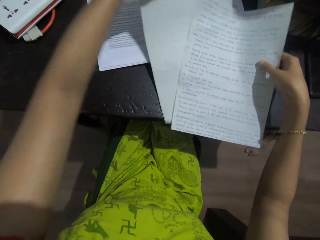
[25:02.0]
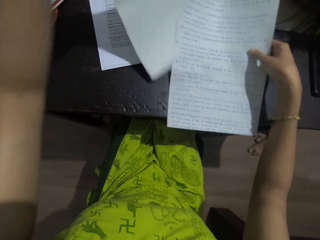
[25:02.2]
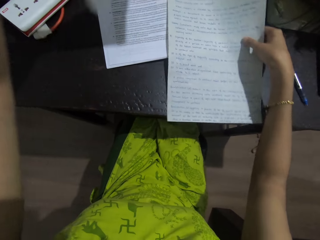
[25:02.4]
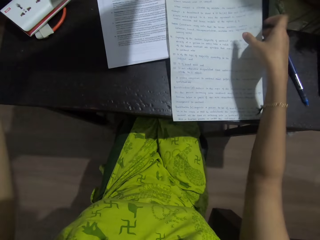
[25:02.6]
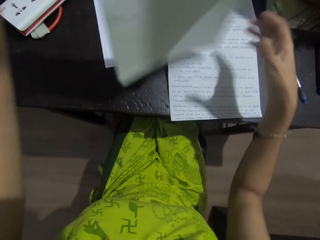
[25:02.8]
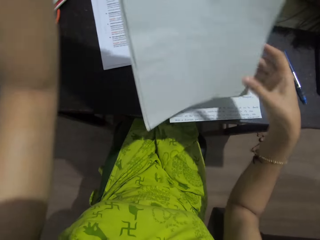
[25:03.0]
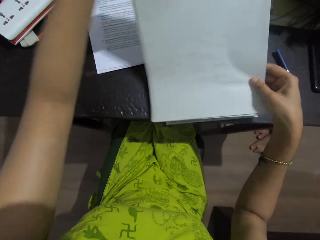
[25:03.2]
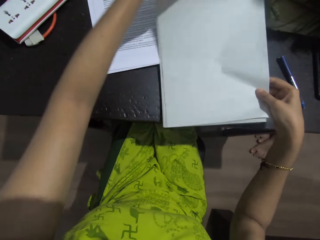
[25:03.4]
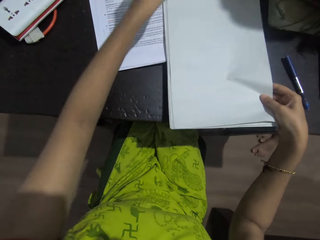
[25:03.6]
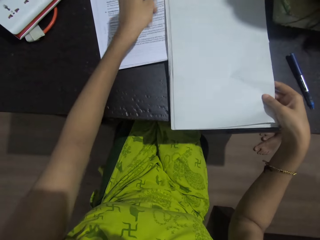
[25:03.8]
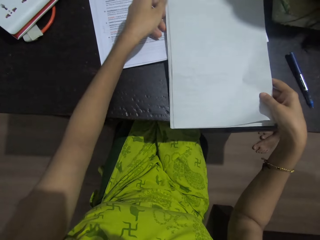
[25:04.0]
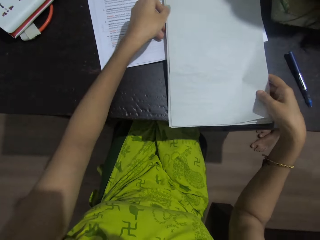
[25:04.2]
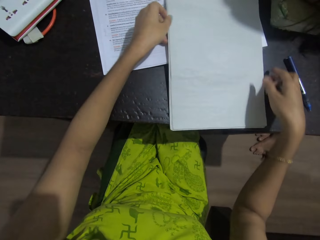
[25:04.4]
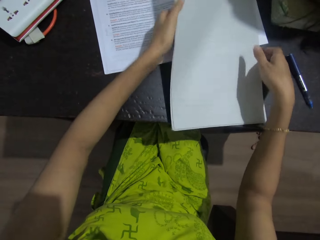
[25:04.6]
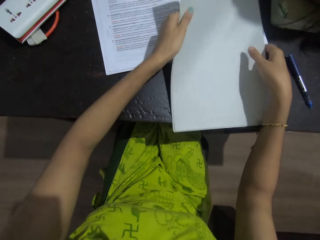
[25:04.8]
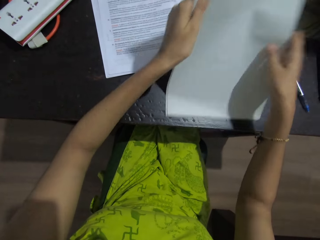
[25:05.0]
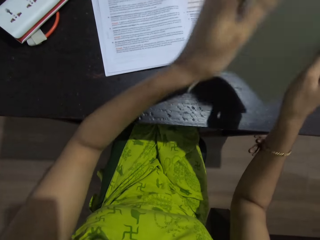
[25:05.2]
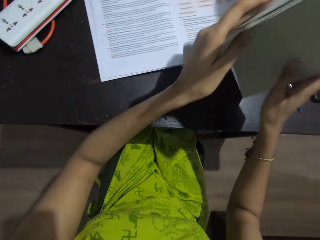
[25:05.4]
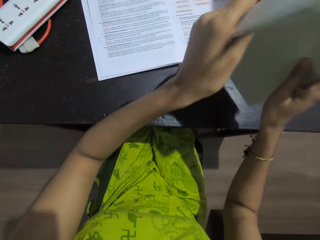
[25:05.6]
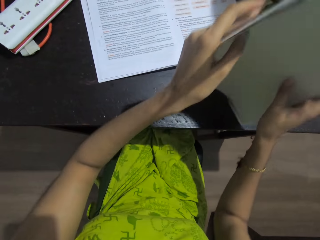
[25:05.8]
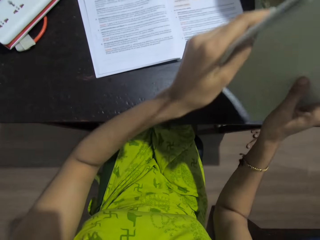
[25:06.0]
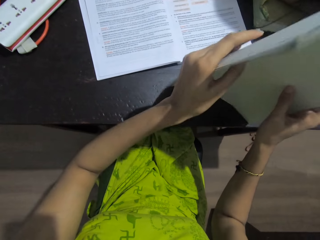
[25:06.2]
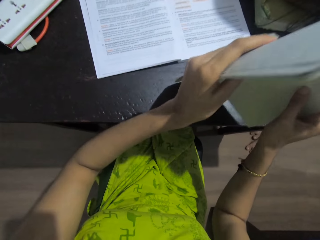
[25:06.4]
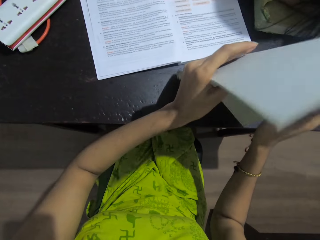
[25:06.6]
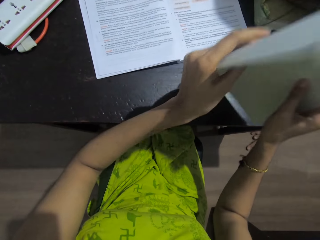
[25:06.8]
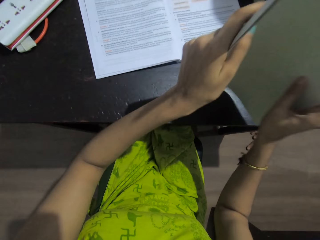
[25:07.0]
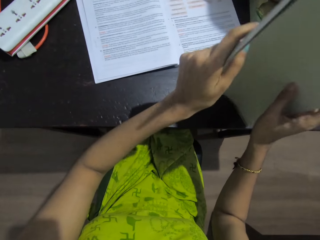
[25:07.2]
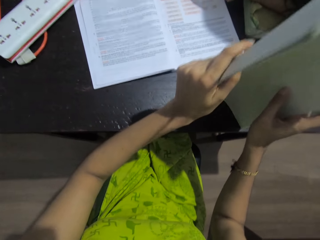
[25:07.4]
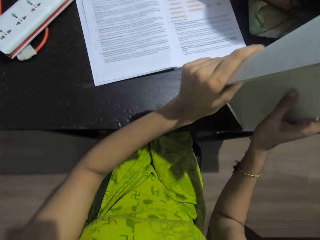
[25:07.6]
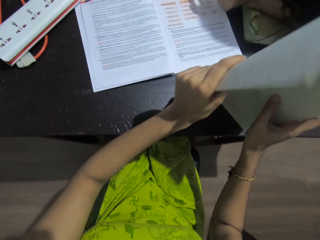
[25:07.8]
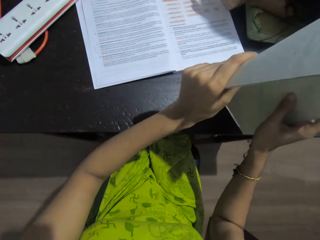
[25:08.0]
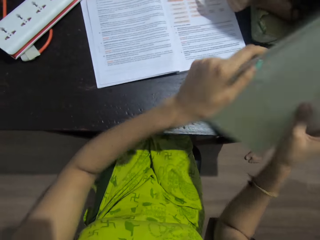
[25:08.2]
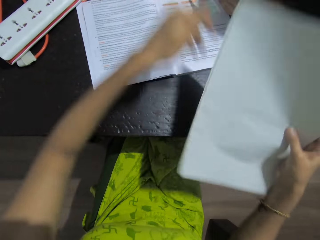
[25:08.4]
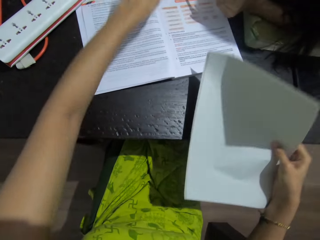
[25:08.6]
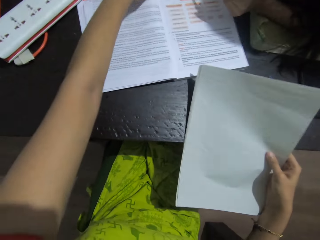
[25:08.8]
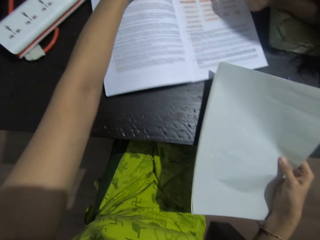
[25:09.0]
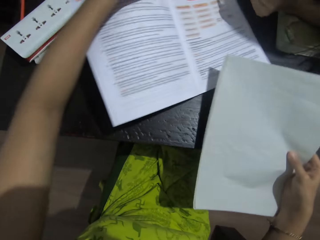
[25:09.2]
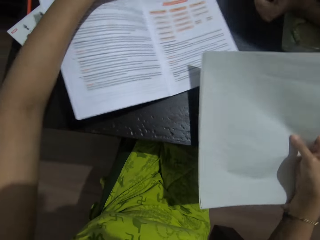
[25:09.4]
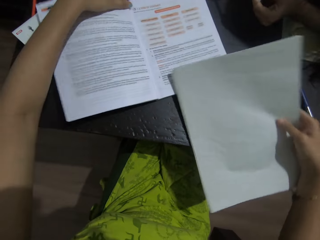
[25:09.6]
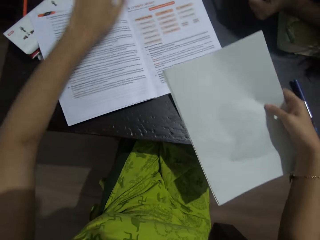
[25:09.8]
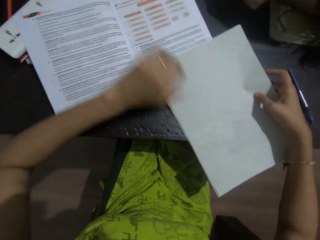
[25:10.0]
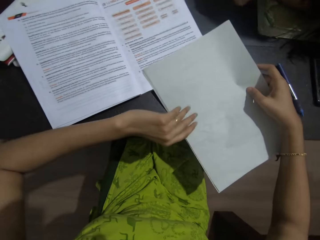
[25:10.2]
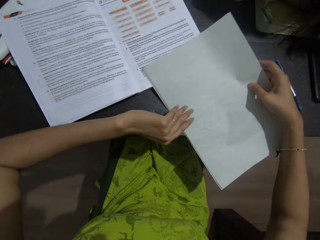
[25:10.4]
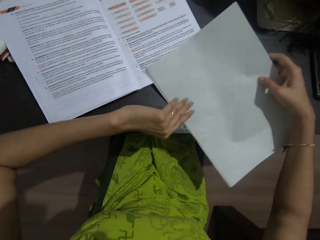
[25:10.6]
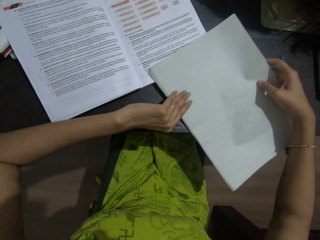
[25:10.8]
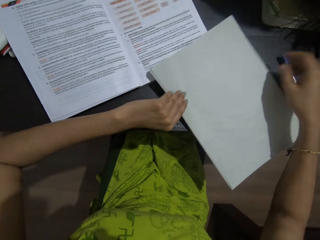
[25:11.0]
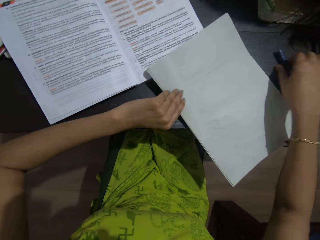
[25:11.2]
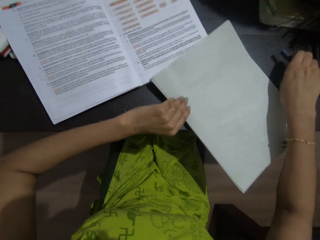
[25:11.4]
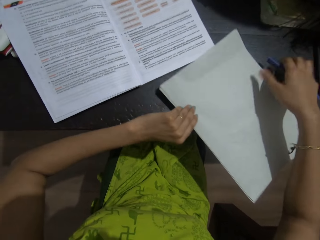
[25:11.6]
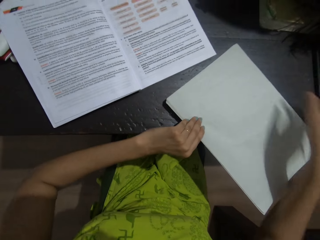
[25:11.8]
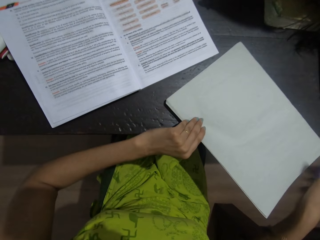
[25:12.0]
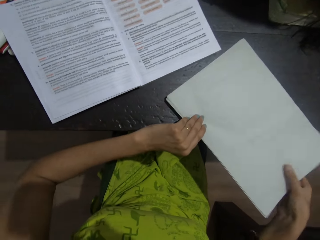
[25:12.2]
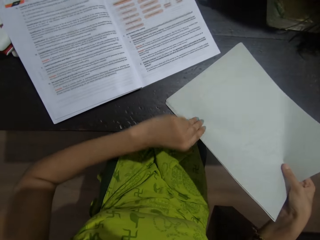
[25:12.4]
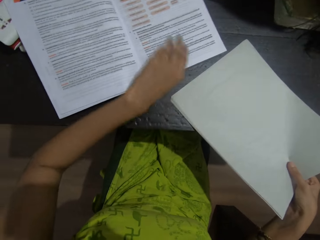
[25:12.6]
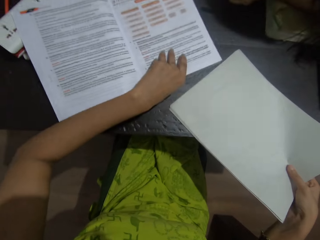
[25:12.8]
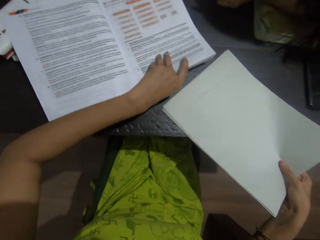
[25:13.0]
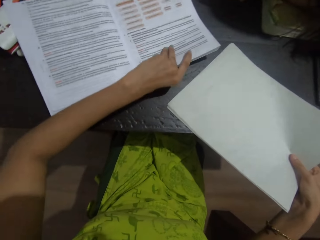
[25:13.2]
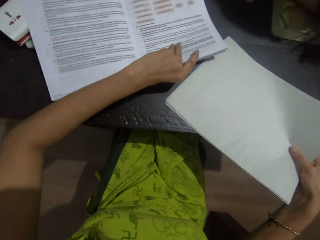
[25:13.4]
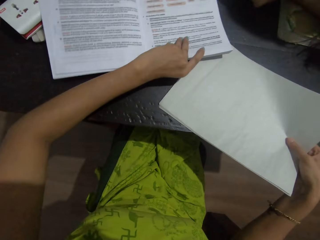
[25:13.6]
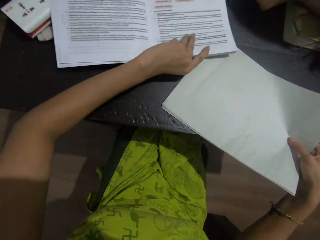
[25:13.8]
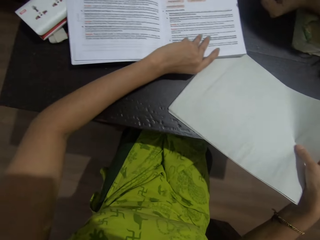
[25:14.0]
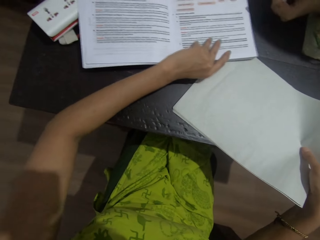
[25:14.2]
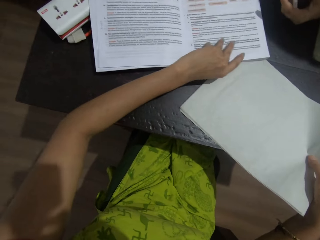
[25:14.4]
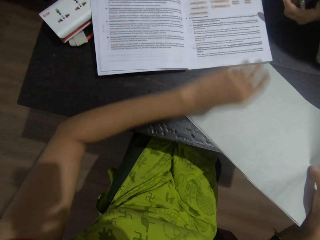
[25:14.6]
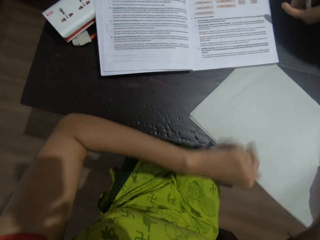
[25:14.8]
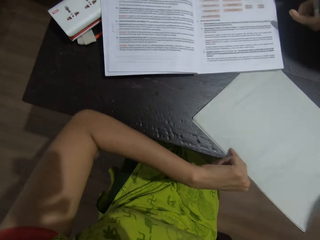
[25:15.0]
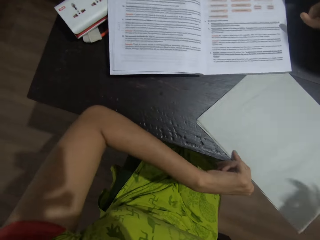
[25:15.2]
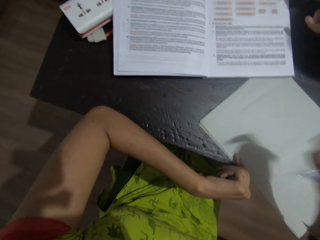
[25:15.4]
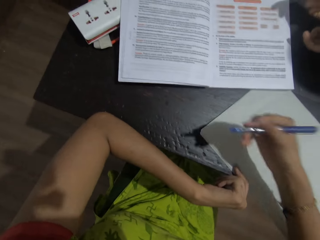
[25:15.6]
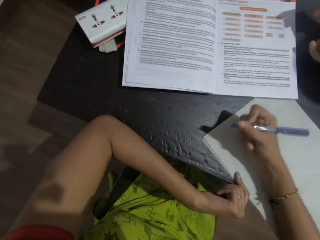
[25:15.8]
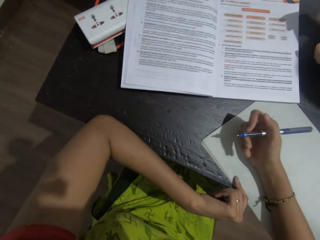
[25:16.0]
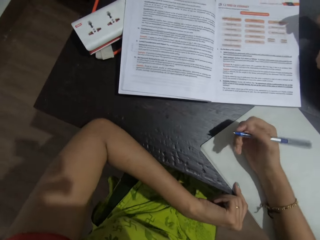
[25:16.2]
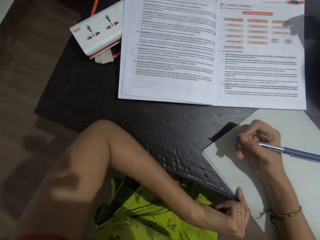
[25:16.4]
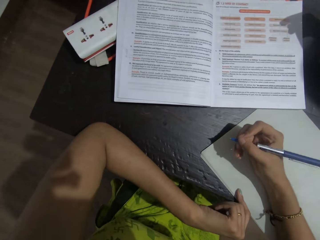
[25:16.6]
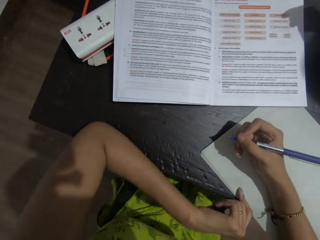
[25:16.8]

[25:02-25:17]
The camera wearer arranges the papers, and picks another foolscap. They squeeze the book aside on the table. They put the foolscap on the table. They pick a pen from the table. They adjust the papers on the table. They put the foolscap under the book.

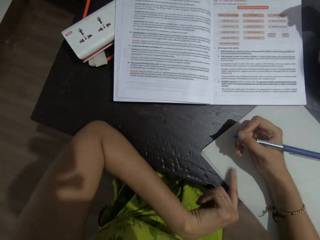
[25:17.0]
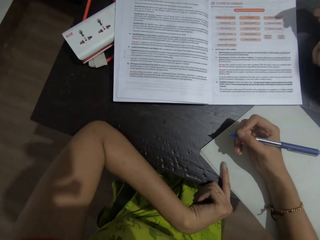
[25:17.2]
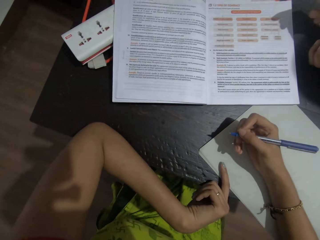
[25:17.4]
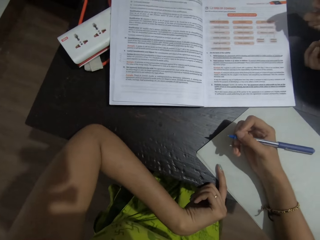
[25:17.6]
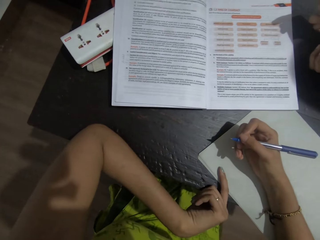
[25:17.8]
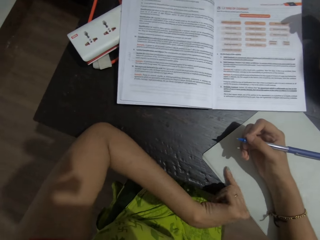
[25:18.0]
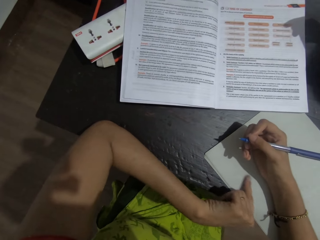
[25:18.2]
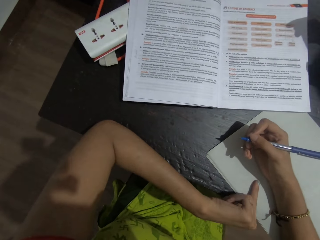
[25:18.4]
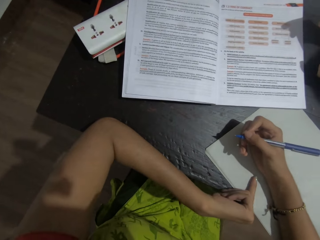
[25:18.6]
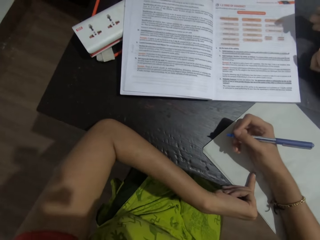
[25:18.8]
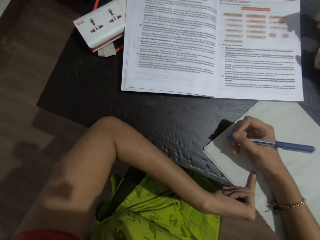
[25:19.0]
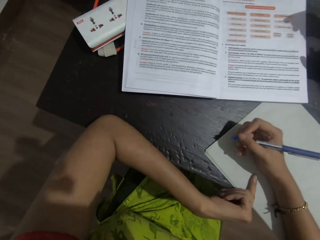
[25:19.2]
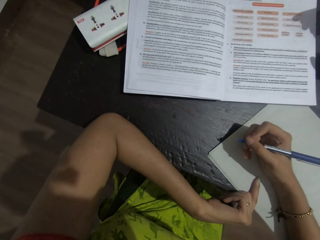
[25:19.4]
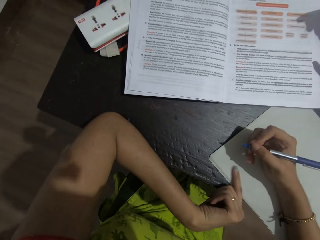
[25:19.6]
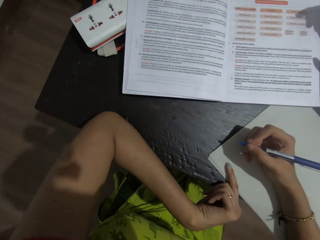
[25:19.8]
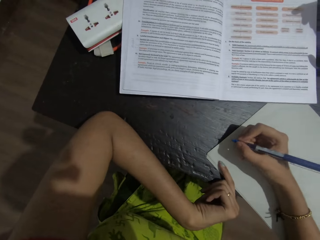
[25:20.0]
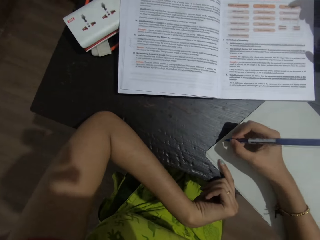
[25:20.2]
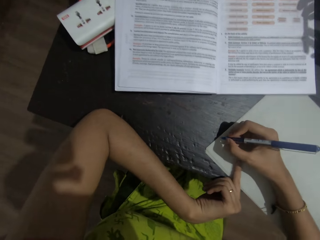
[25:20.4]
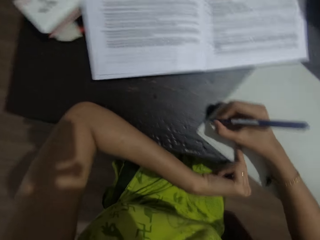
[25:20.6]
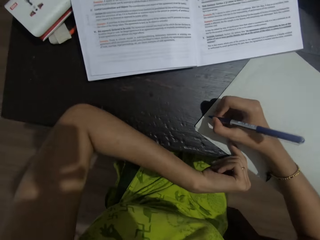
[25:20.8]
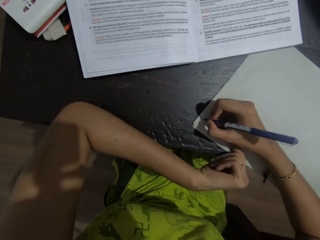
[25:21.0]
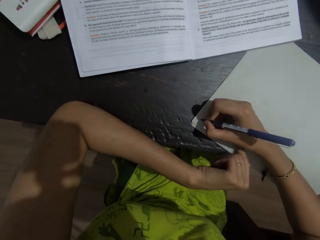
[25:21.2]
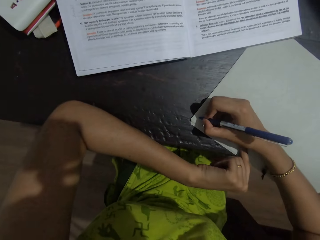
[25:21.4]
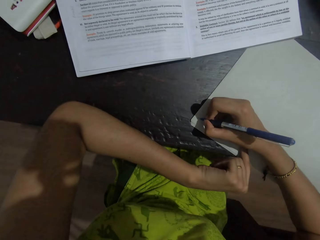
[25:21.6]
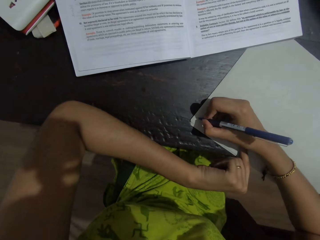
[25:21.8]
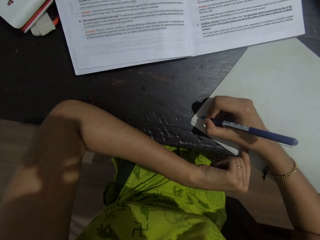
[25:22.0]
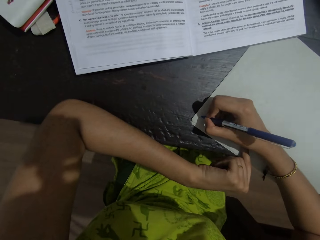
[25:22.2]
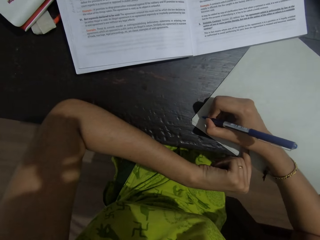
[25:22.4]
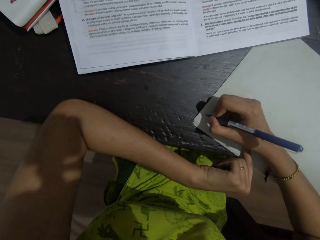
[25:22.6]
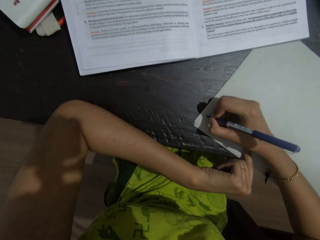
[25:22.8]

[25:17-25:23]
The camera wearer writes on the paper with a pen.
